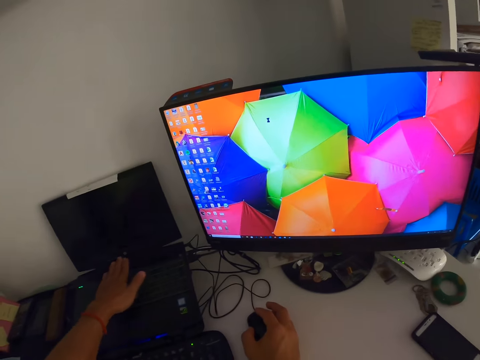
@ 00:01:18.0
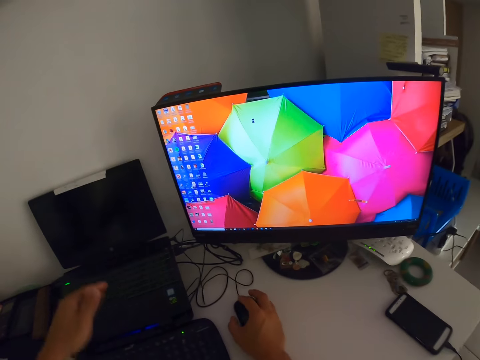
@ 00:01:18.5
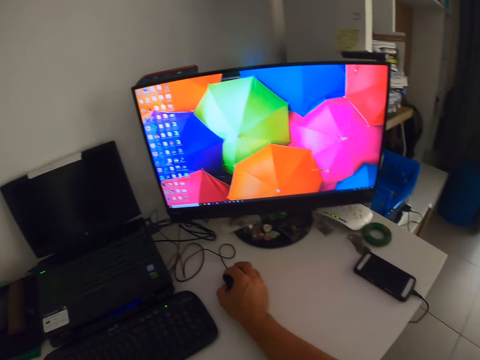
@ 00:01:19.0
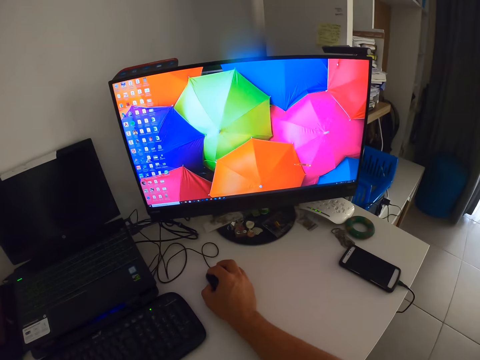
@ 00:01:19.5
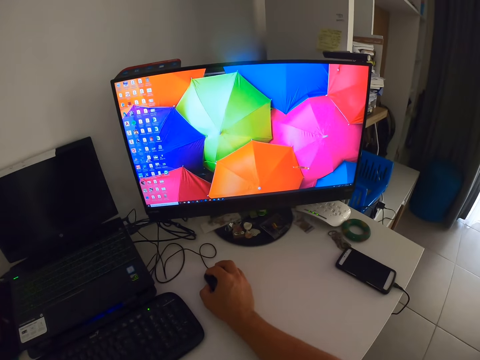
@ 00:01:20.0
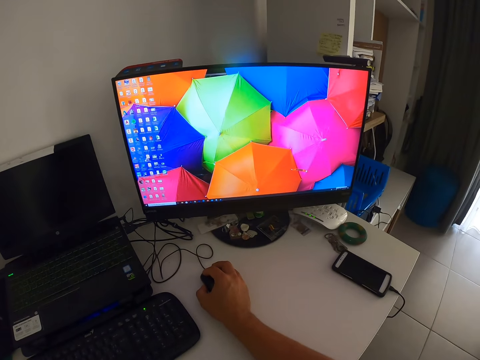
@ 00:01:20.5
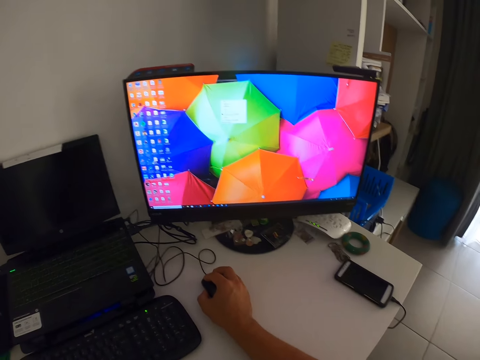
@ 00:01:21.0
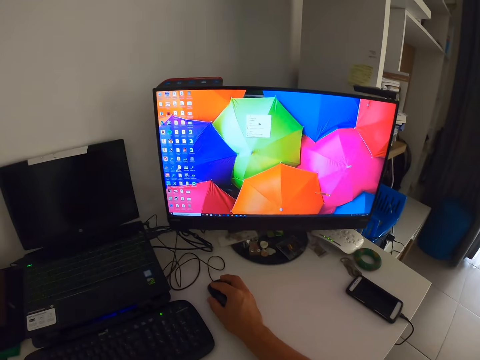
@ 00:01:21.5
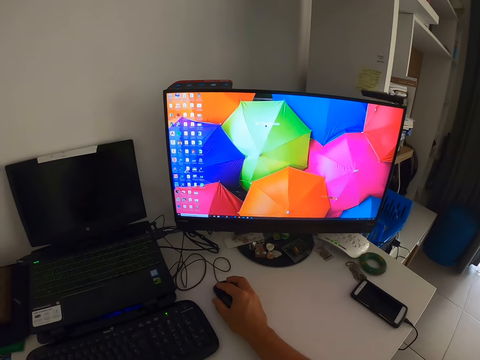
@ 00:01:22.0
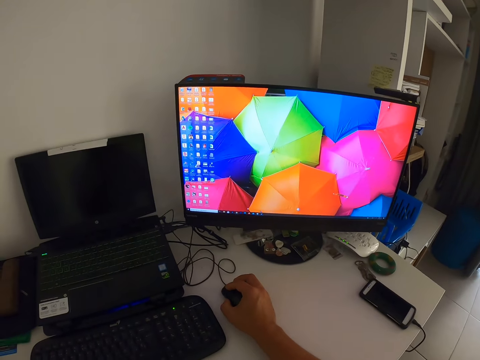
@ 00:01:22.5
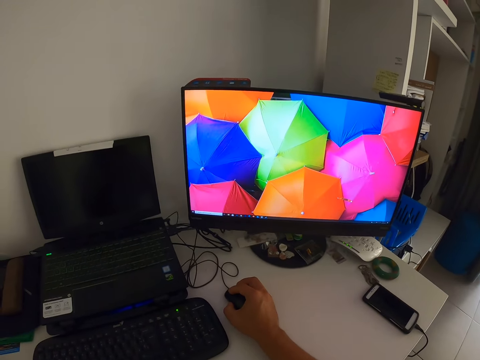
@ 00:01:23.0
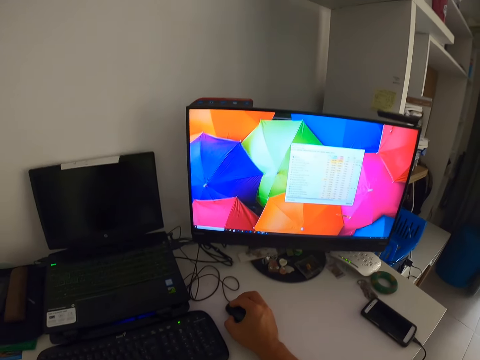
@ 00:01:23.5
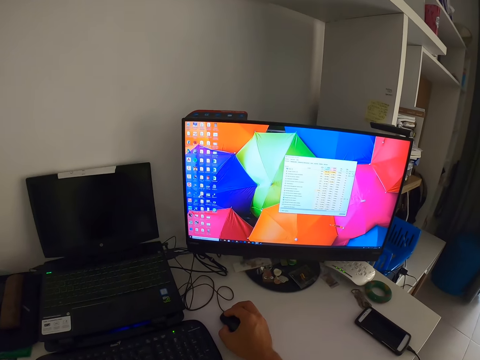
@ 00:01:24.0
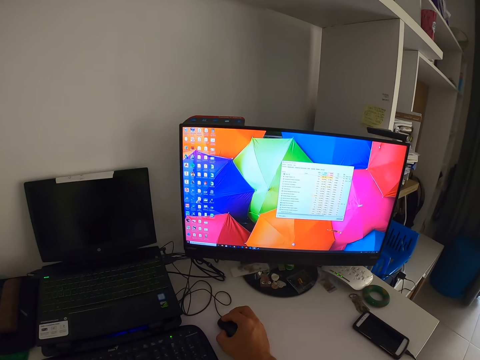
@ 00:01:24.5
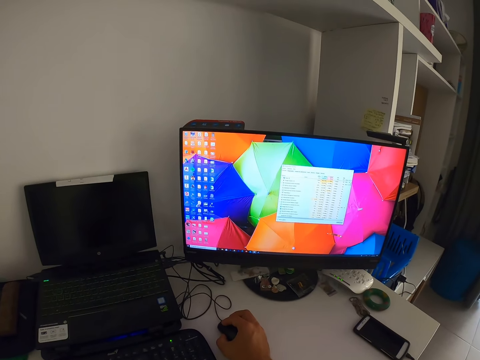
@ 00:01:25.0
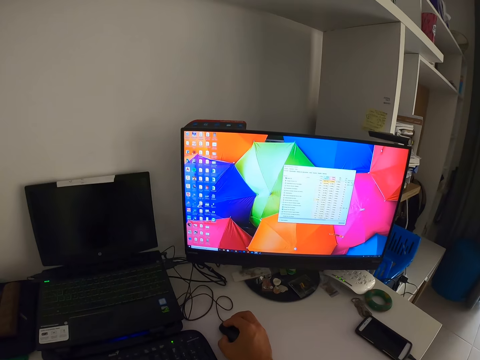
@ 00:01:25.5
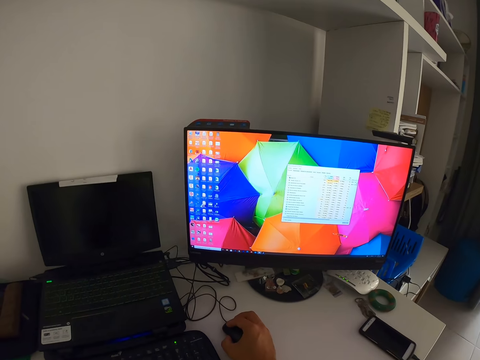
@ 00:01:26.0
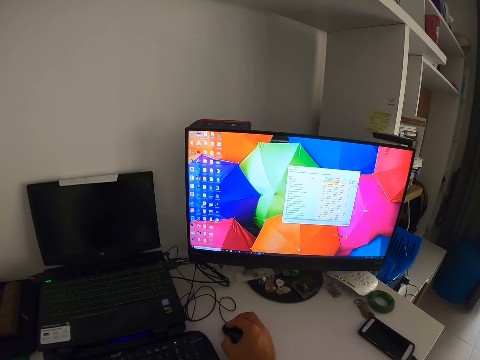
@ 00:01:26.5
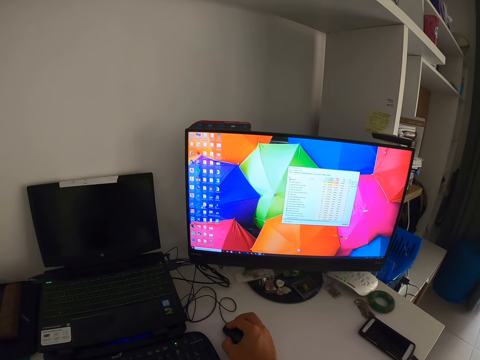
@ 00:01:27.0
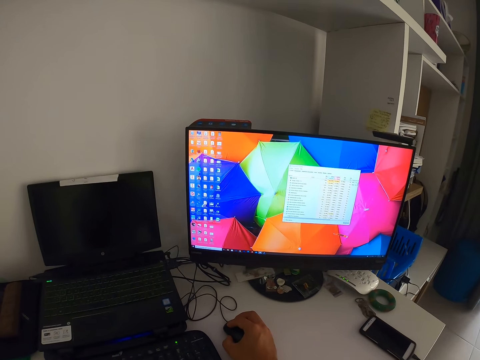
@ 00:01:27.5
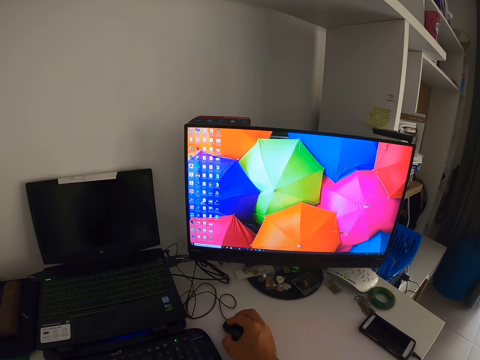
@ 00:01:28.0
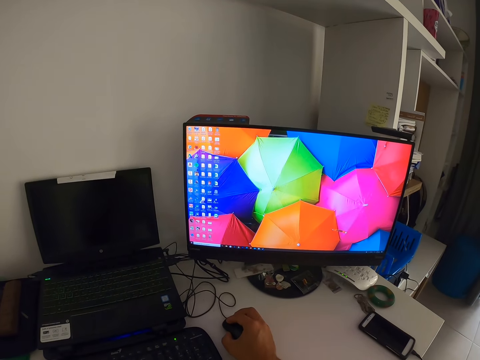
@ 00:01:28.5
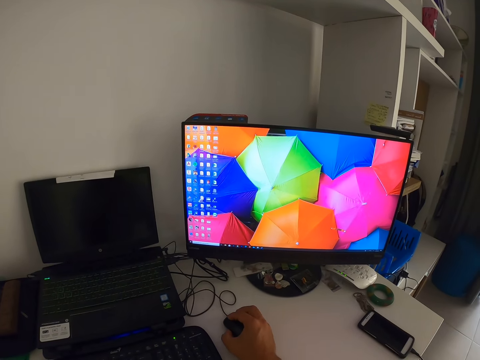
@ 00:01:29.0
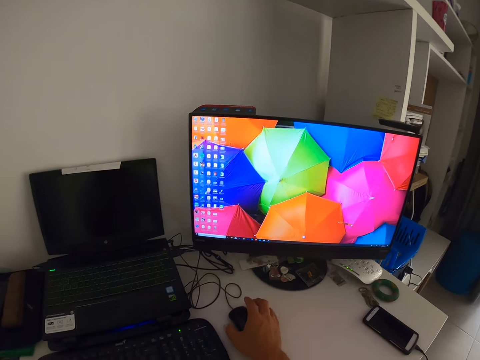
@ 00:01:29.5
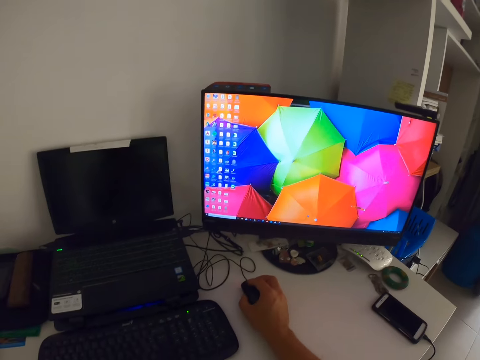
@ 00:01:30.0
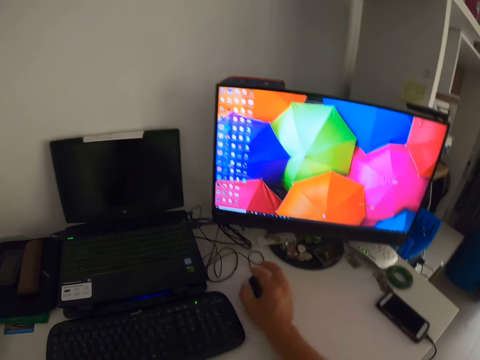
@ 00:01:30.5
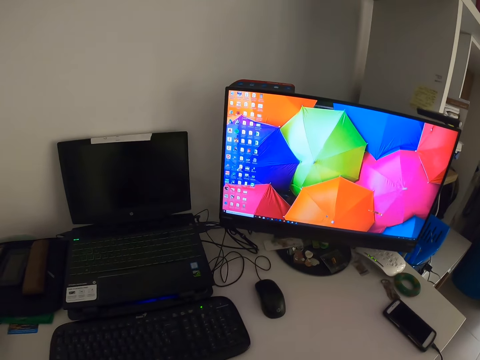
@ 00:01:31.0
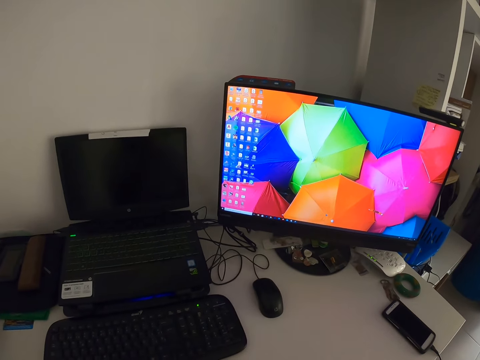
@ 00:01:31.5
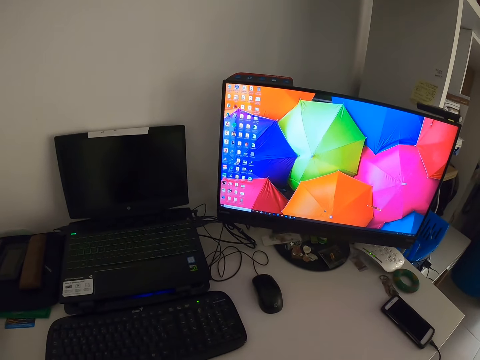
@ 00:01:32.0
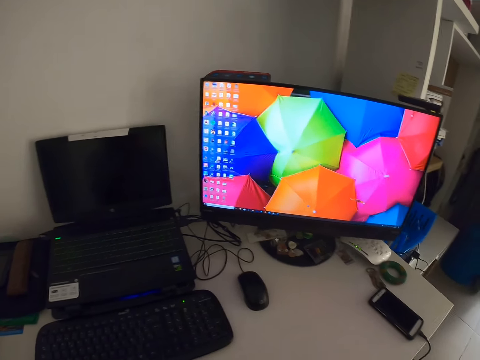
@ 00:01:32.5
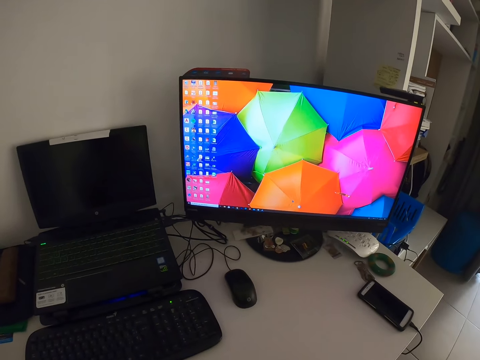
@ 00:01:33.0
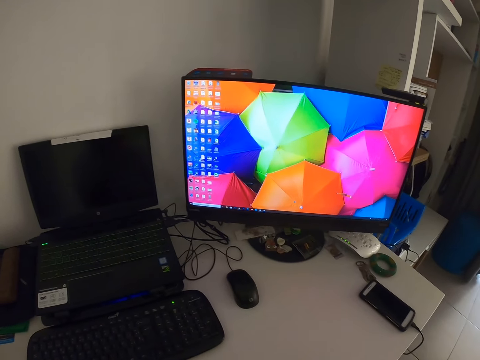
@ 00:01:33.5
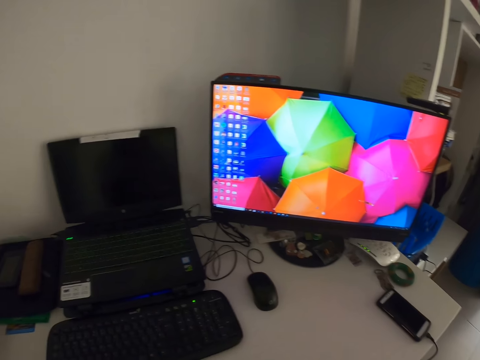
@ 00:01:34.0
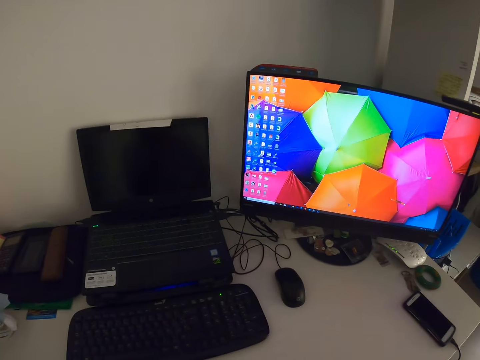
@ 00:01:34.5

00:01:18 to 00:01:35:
The camera wearer wipes the laptop with the left hand. They use the computer mouse. They stare at the computer monitor.

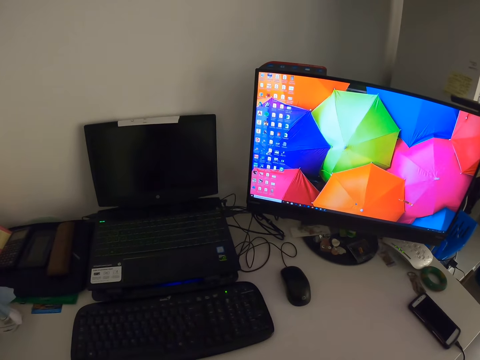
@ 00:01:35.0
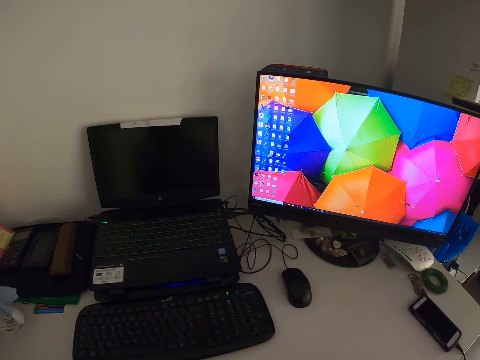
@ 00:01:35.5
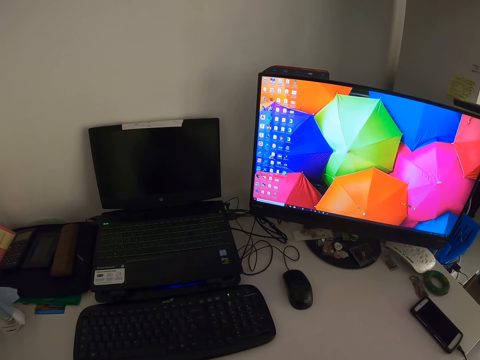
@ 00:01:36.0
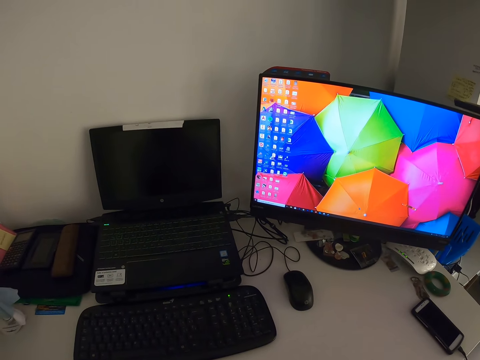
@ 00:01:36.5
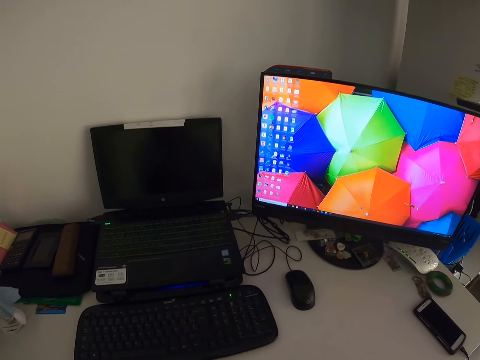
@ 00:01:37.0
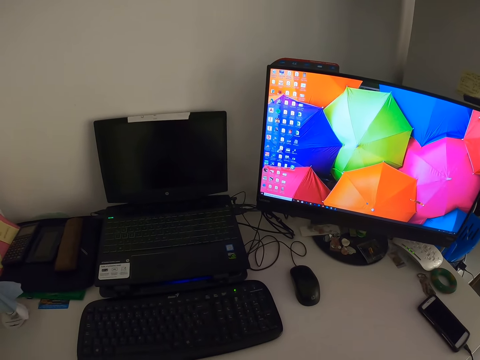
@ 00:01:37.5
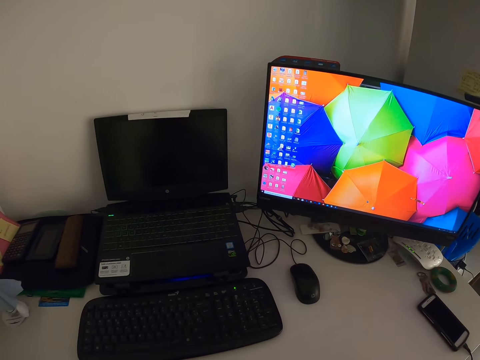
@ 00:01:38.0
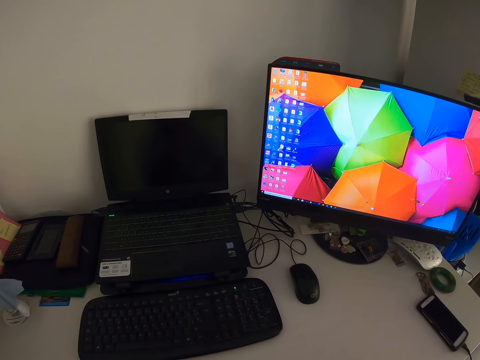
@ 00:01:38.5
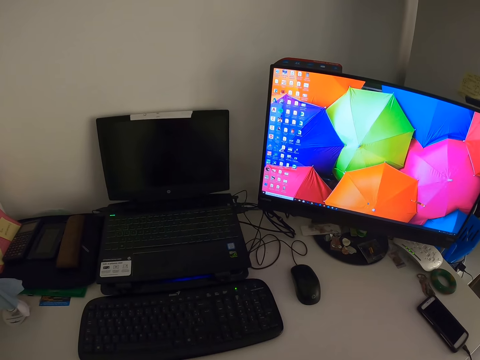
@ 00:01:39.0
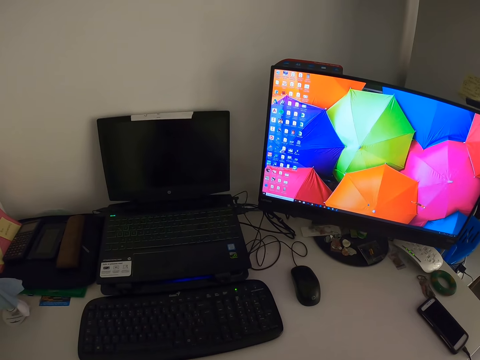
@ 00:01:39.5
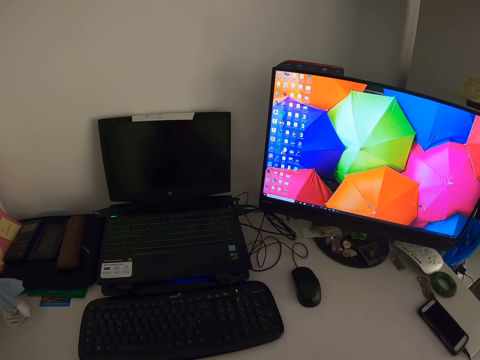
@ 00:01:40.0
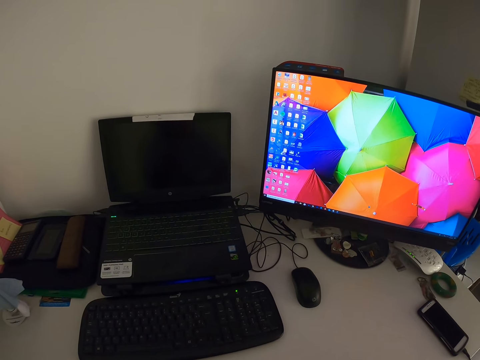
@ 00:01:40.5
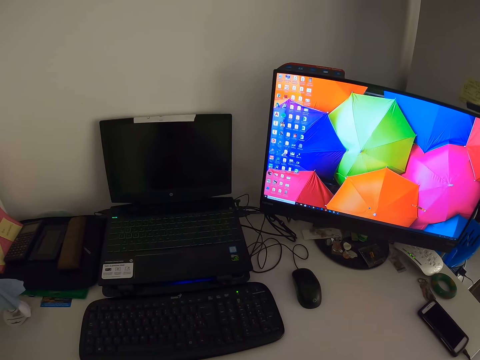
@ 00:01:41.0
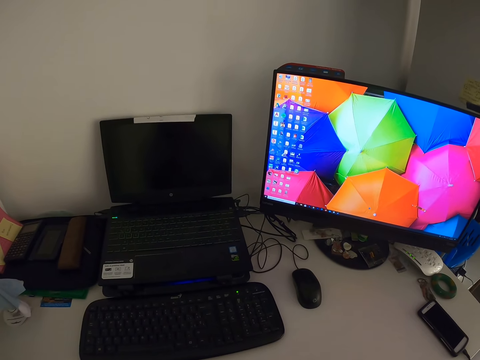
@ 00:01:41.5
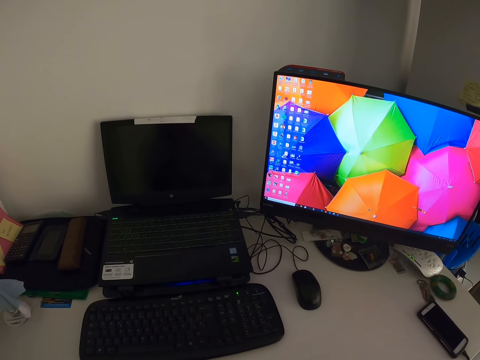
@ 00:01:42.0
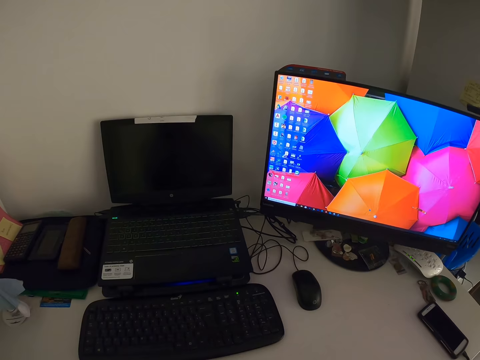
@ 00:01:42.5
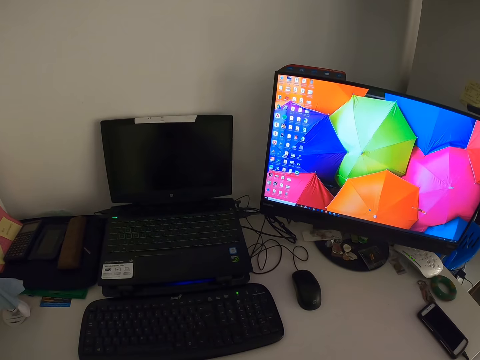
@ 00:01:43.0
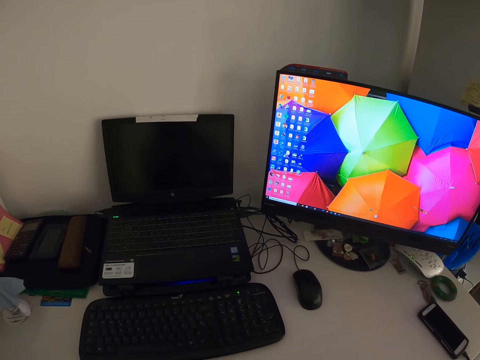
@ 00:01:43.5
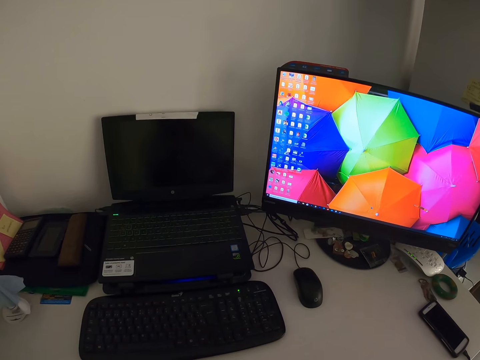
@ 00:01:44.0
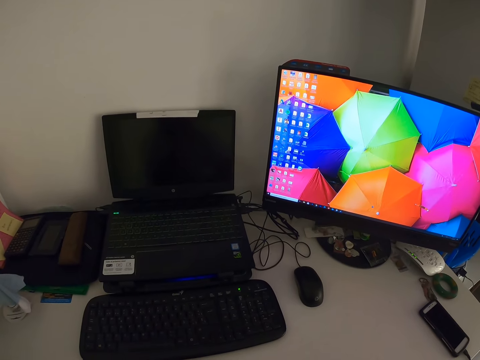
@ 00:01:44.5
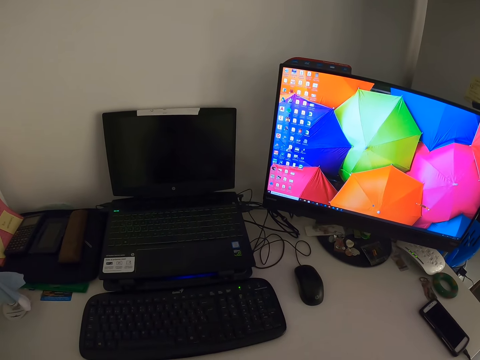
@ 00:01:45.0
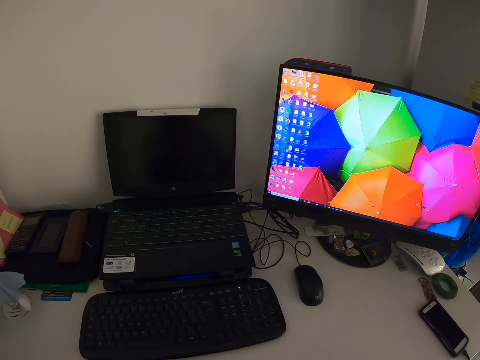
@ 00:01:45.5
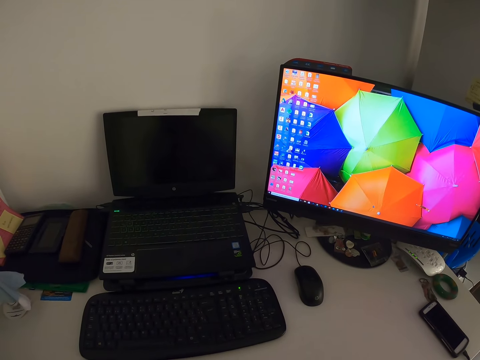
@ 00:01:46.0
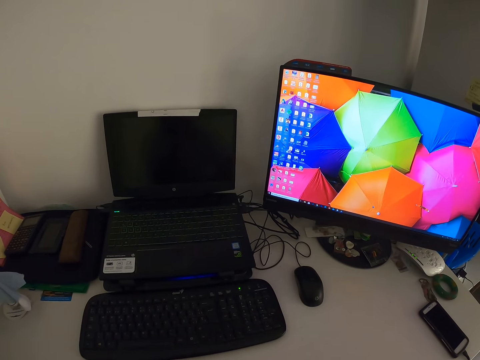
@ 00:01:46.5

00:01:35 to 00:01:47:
The camera wearer looks at the laptop.
